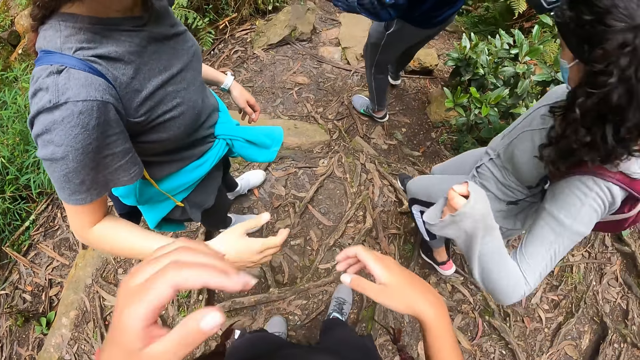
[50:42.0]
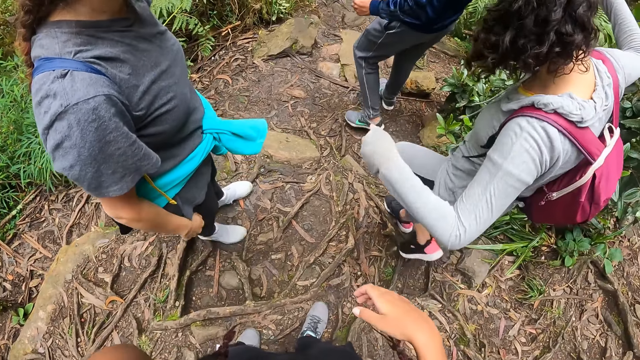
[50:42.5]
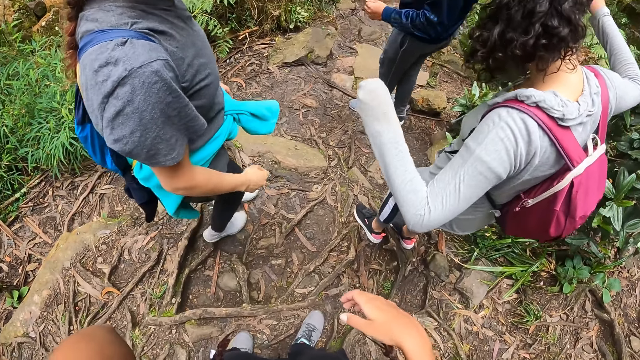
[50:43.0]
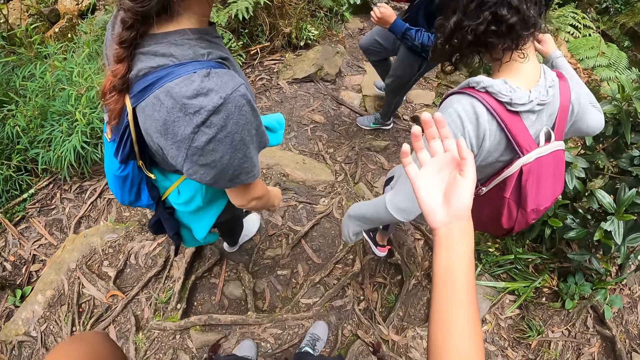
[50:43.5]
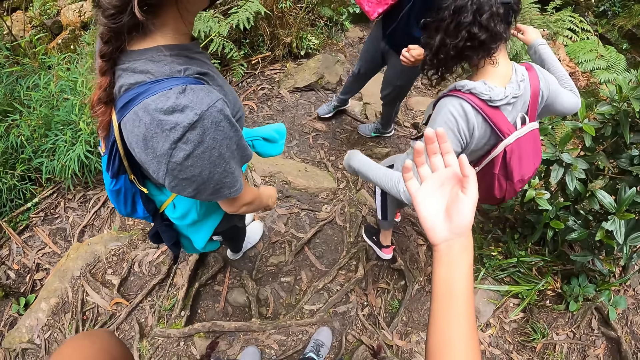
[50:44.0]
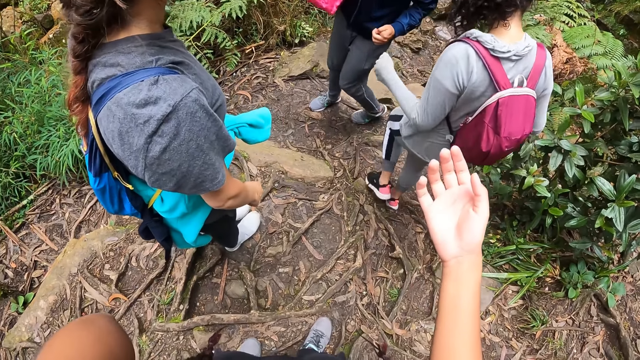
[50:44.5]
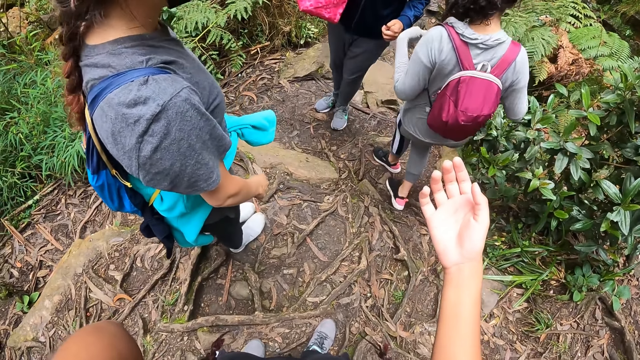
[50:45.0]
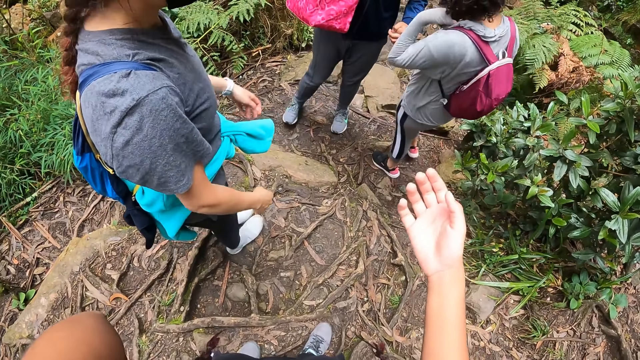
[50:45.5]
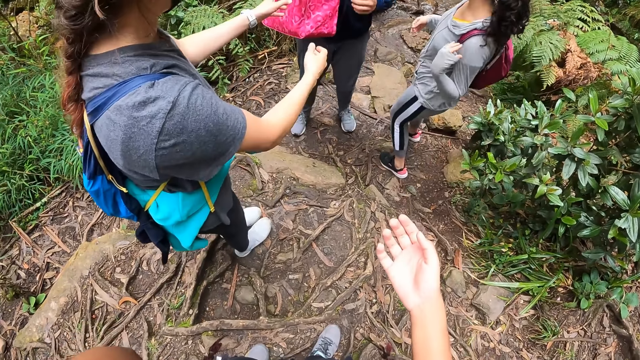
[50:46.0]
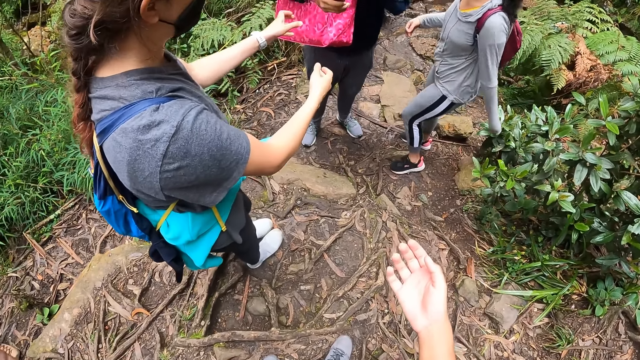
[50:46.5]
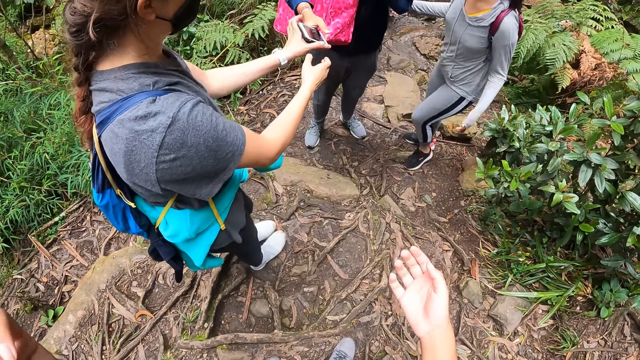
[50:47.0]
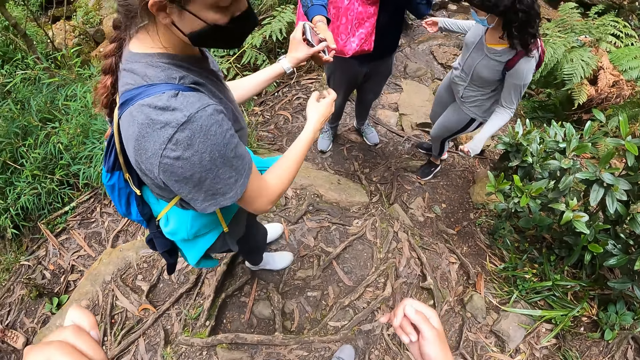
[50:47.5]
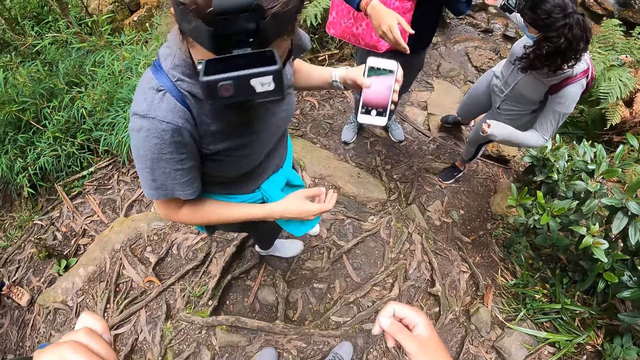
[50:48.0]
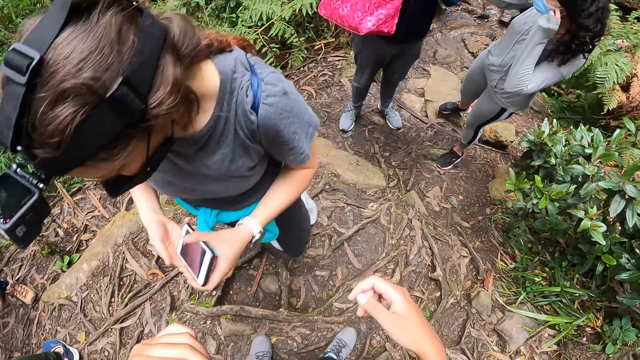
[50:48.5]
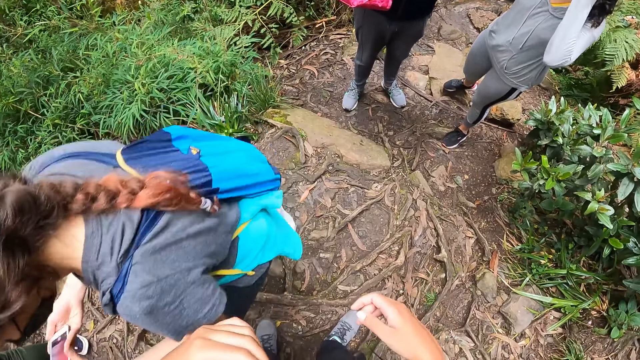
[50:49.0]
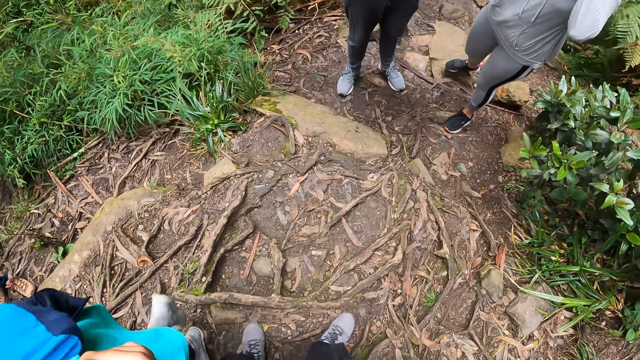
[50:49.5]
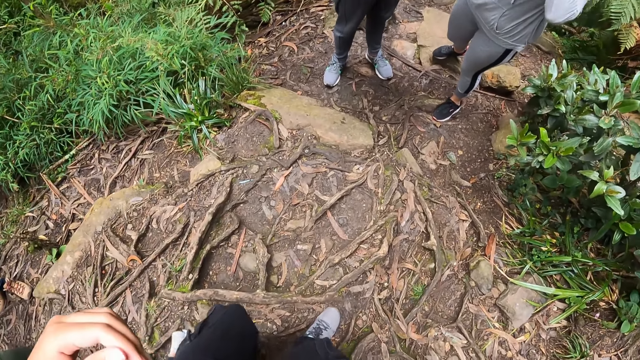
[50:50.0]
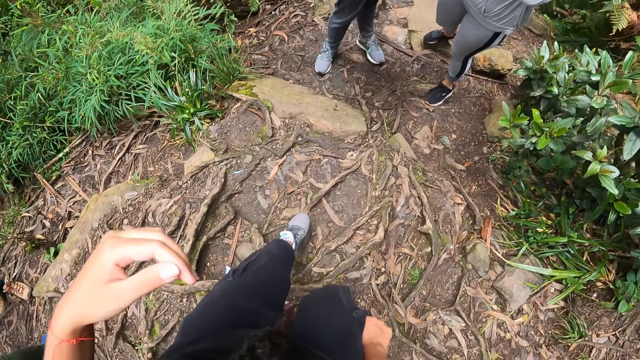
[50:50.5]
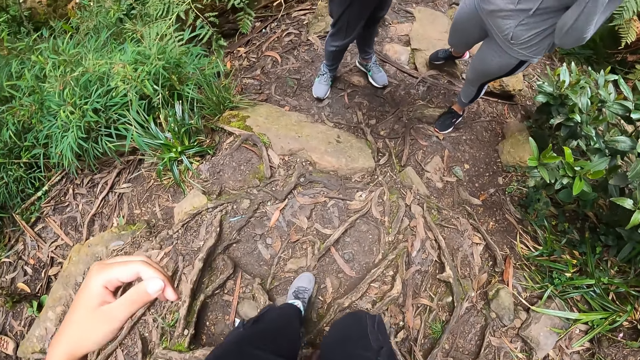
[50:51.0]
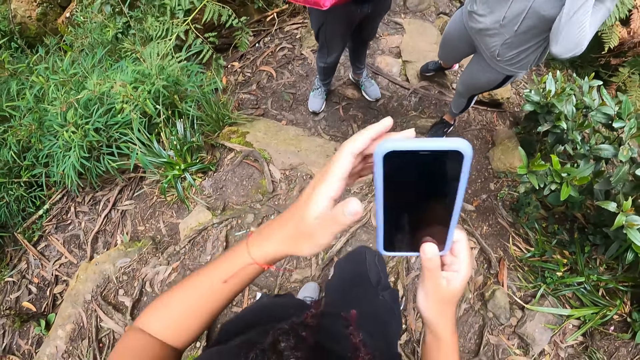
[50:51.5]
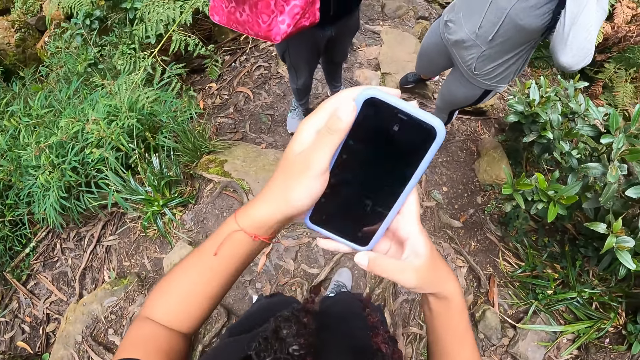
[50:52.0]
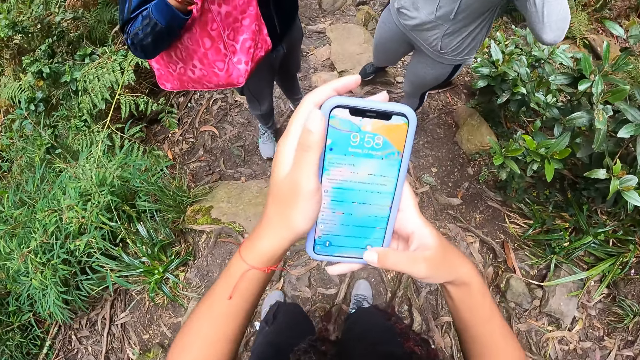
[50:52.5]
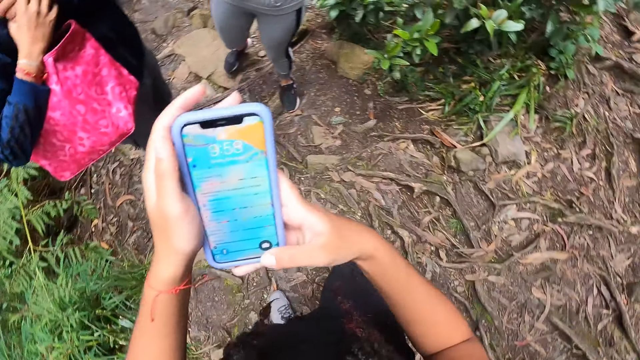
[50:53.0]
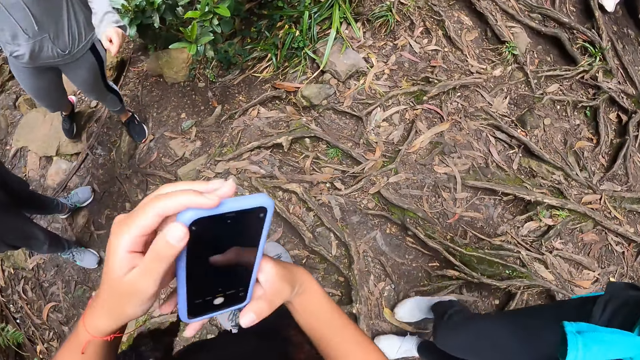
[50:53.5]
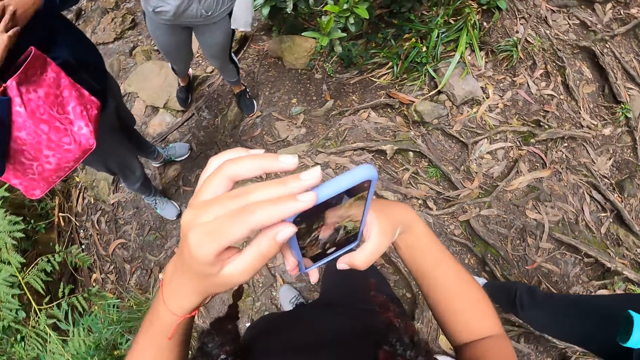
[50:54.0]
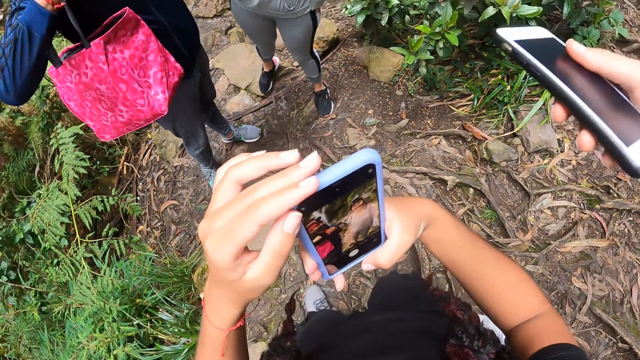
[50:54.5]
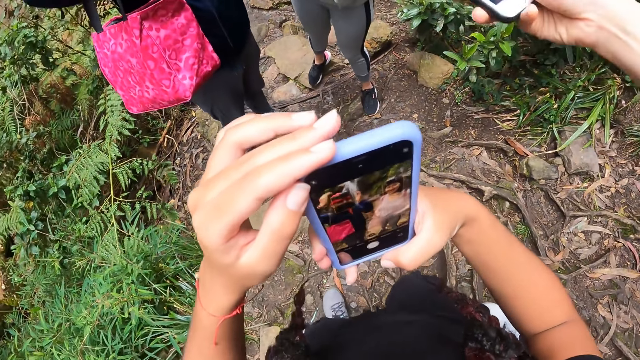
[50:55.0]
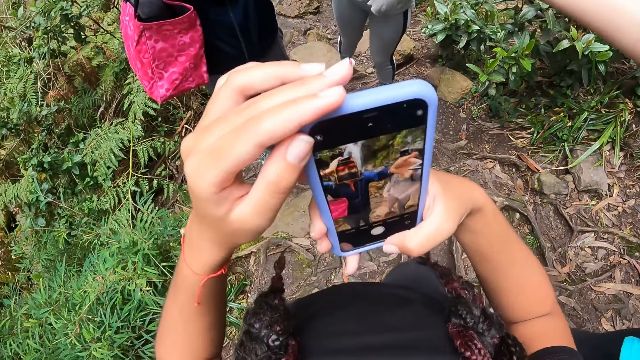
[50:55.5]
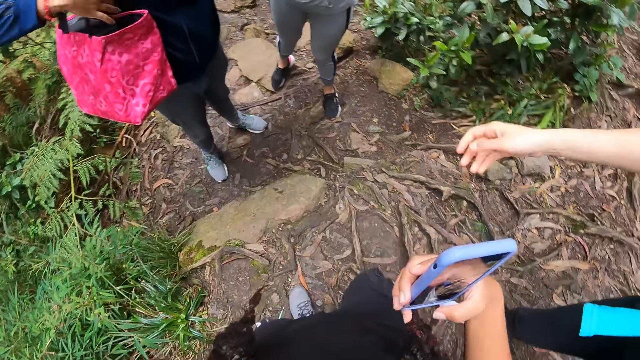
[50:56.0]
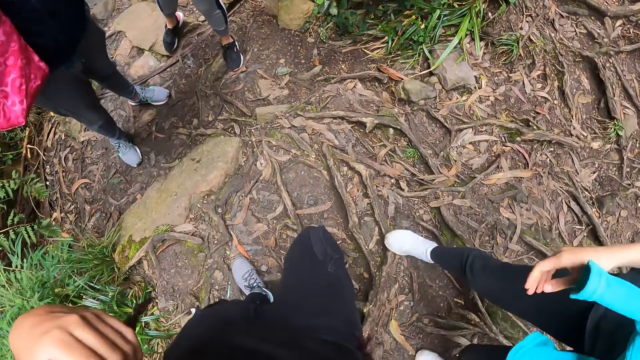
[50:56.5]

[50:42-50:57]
The camera wearer removes her left hand from a woman. She removes her right hand from another woman. She interacts with a man, the other woman, and the first woman. The first woman collects the phone from the man with her left hand. The camera wearer holds a phone with both hands. She takes the phone from the pocket. She presses the phone with both hands.

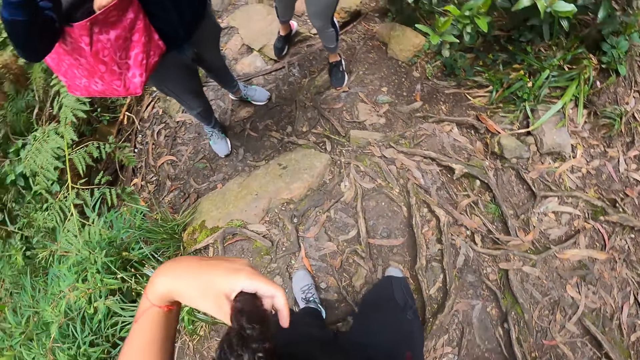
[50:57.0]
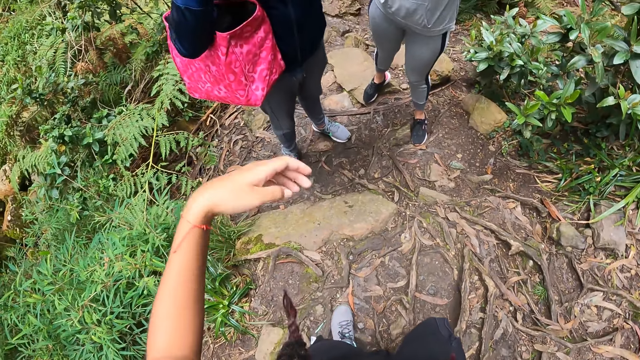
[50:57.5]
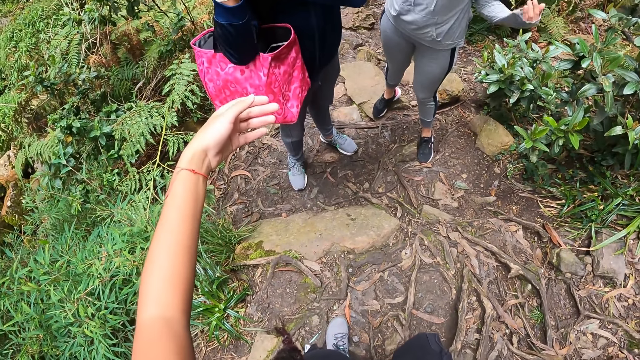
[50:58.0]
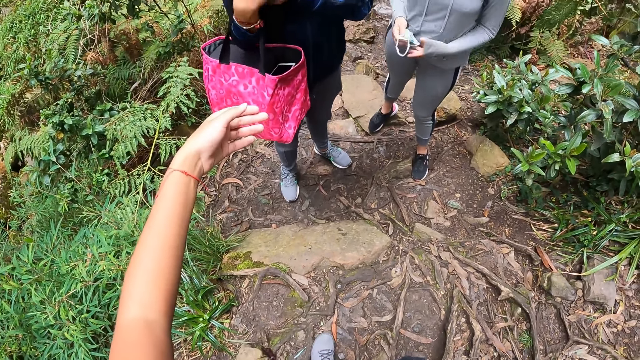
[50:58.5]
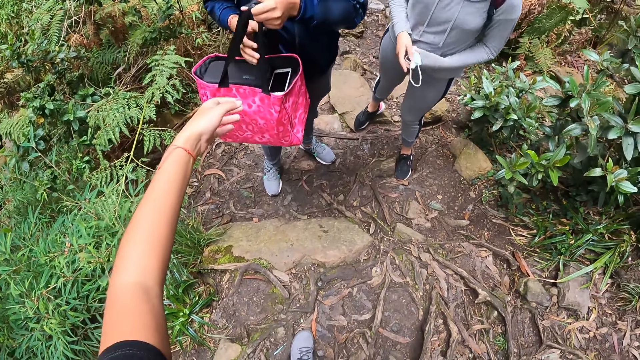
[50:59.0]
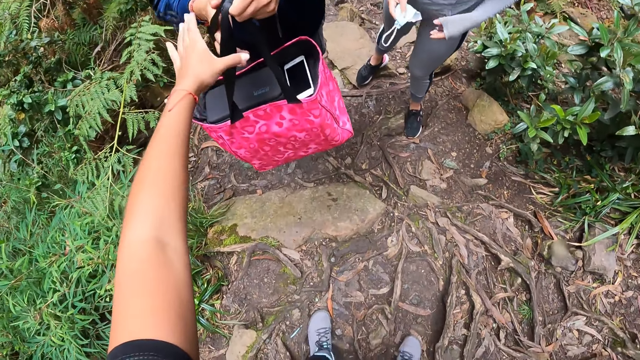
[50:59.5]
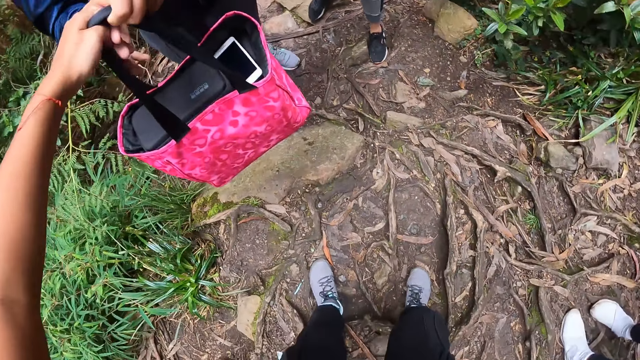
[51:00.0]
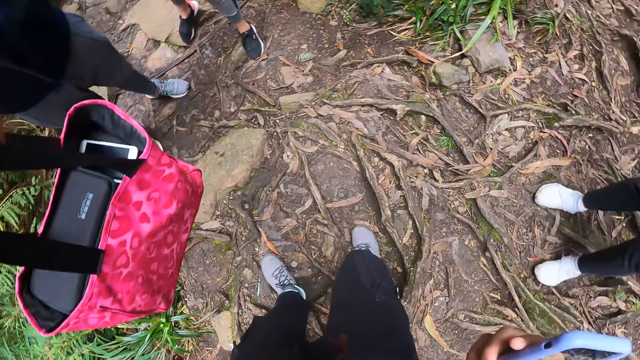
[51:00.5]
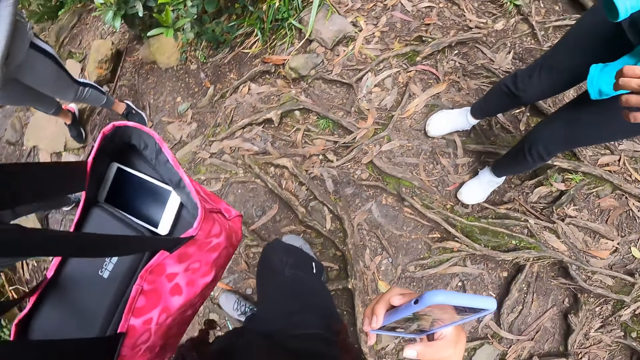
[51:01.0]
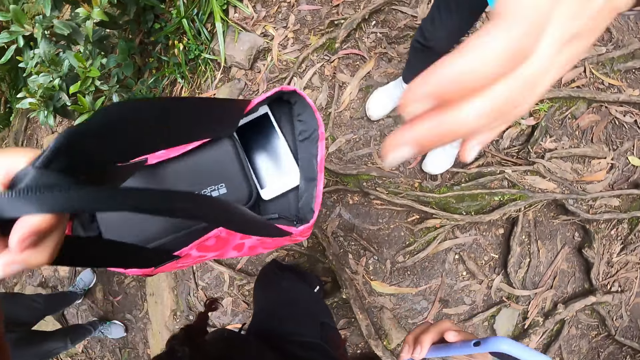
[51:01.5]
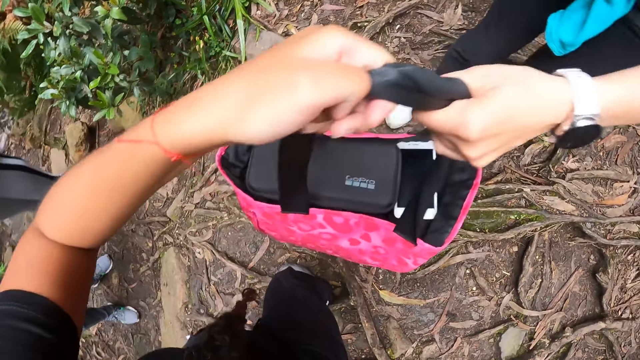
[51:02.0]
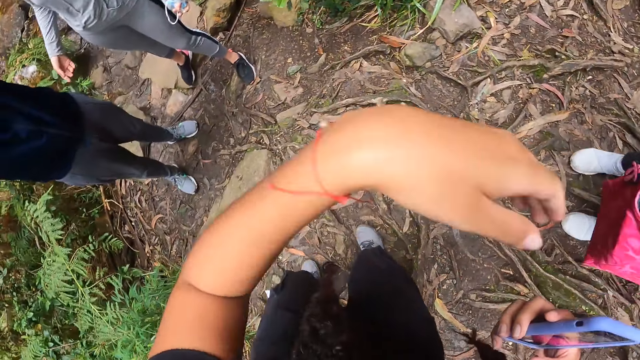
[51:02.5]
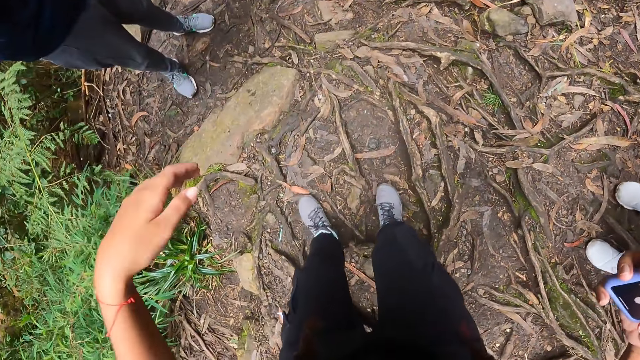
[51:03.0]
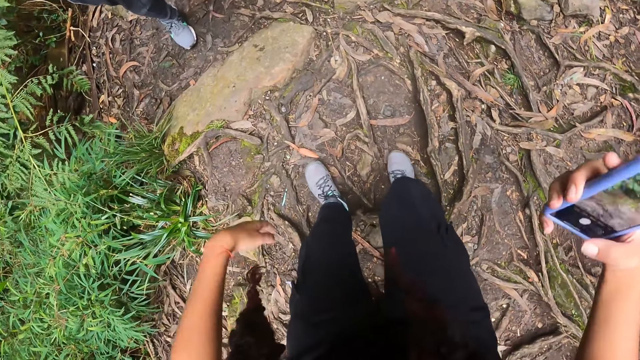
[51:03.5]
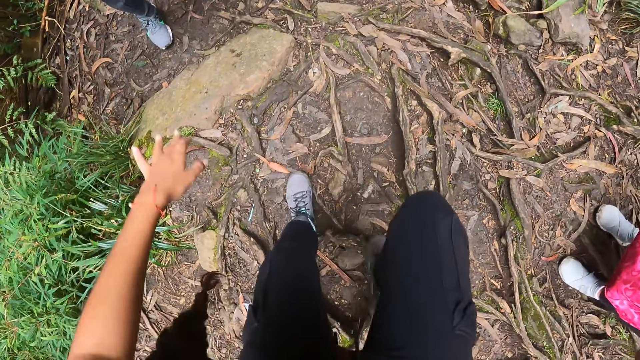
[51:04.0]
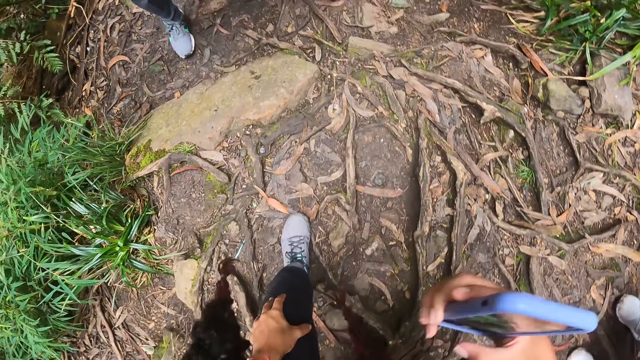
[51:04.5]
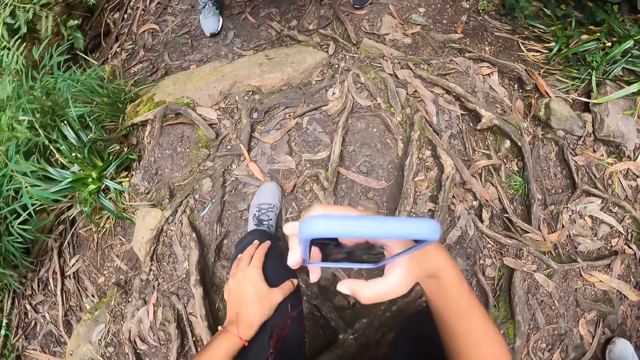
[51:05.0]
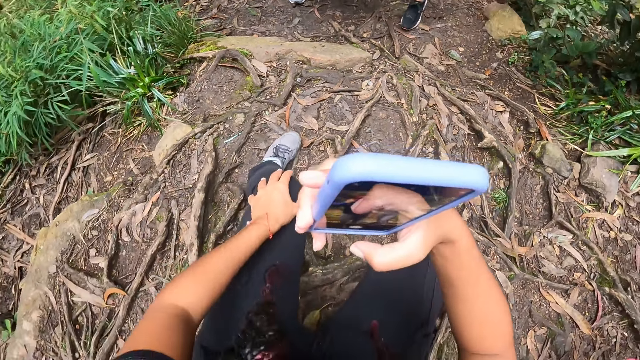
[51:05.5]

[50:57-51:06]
The camera wearer picks up a bag from the man with her left hand. She gives the bag to the woman with her left hand.
